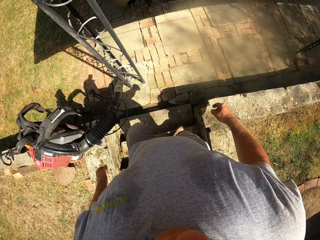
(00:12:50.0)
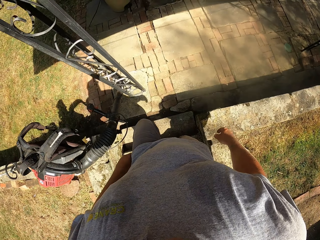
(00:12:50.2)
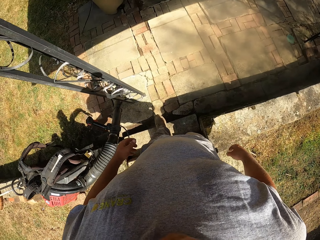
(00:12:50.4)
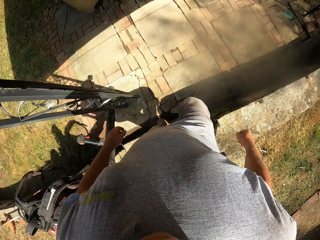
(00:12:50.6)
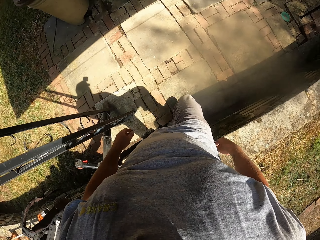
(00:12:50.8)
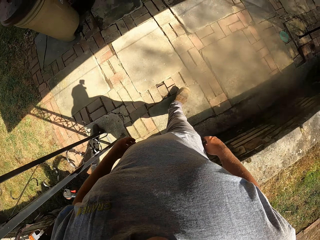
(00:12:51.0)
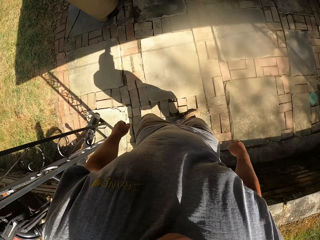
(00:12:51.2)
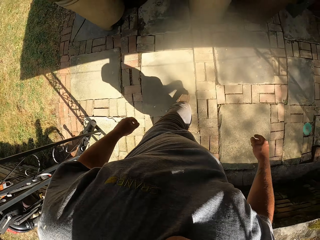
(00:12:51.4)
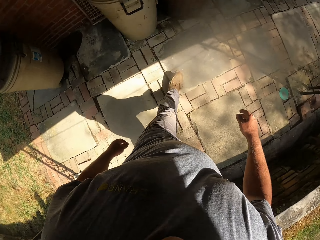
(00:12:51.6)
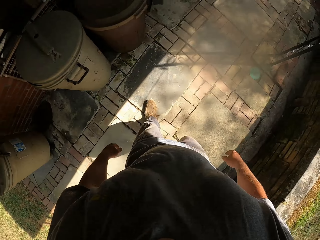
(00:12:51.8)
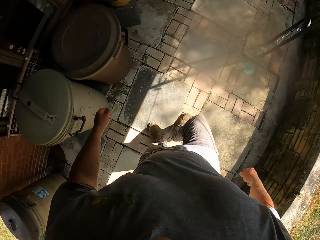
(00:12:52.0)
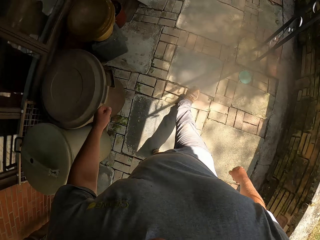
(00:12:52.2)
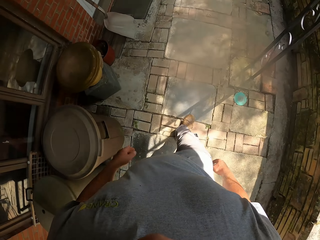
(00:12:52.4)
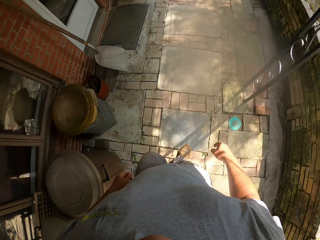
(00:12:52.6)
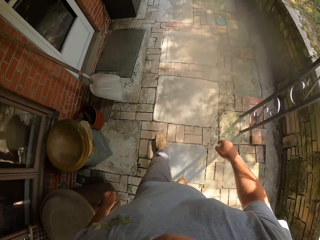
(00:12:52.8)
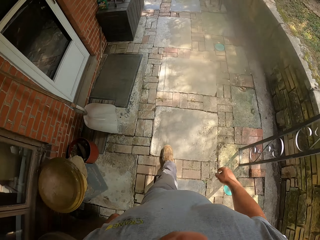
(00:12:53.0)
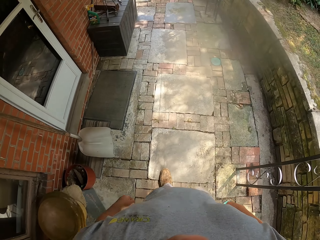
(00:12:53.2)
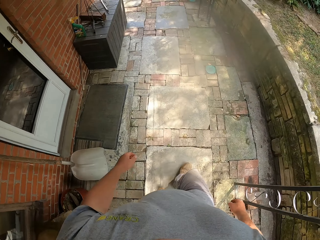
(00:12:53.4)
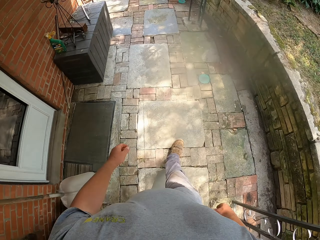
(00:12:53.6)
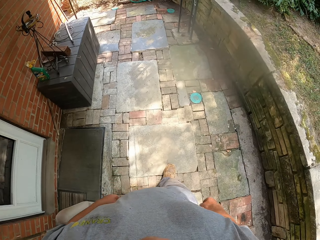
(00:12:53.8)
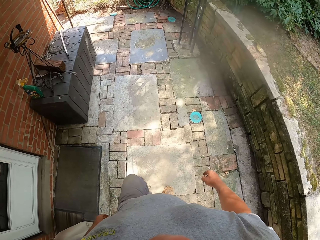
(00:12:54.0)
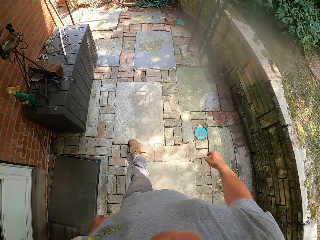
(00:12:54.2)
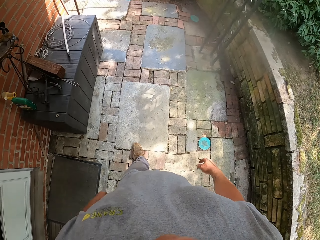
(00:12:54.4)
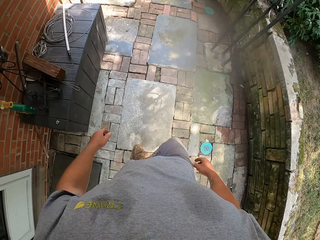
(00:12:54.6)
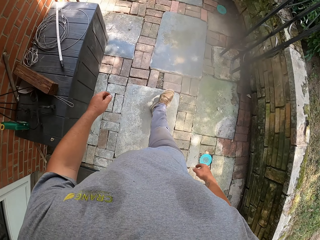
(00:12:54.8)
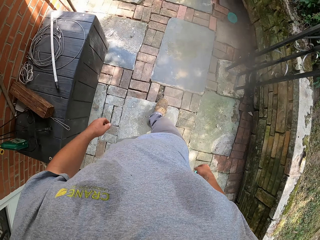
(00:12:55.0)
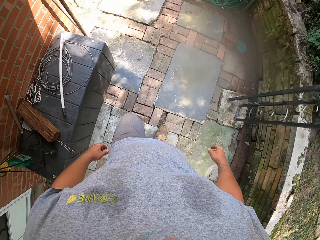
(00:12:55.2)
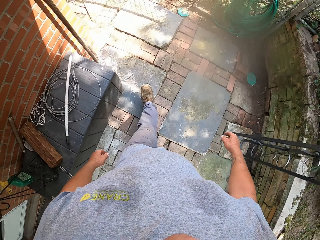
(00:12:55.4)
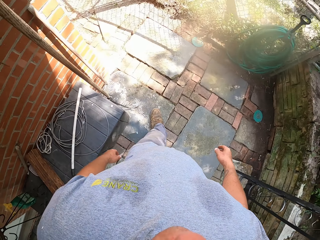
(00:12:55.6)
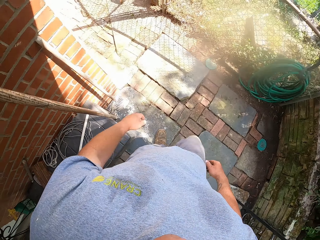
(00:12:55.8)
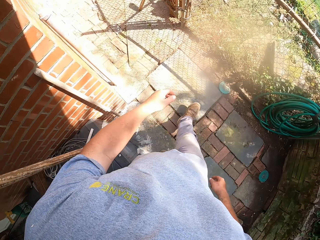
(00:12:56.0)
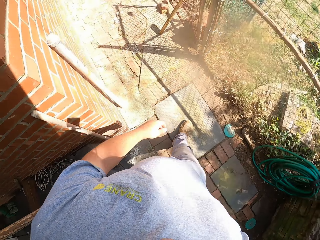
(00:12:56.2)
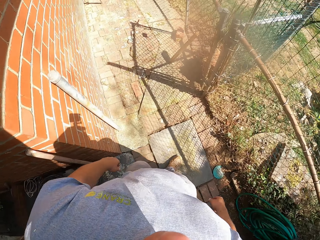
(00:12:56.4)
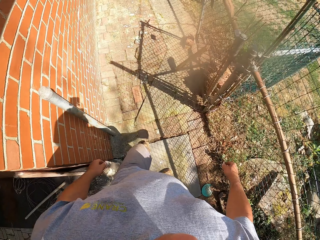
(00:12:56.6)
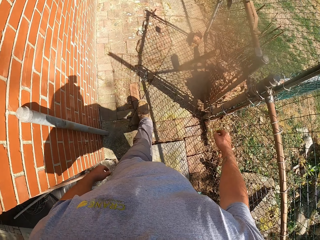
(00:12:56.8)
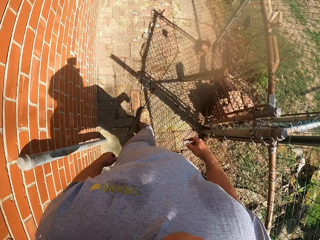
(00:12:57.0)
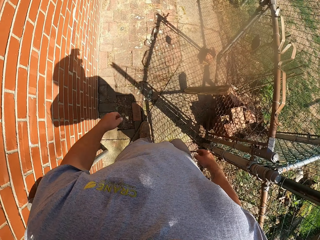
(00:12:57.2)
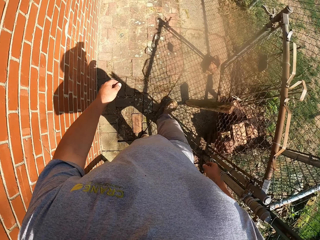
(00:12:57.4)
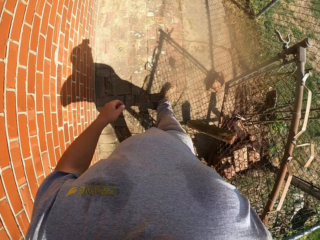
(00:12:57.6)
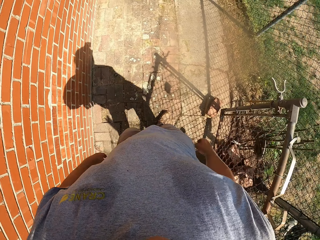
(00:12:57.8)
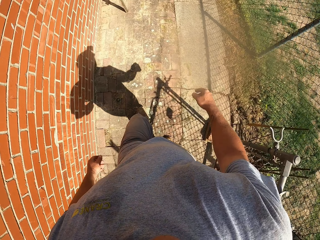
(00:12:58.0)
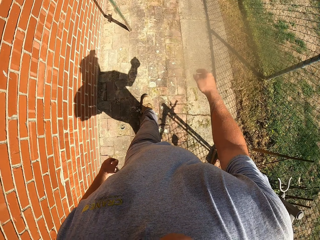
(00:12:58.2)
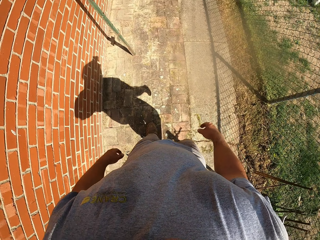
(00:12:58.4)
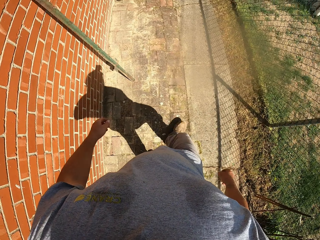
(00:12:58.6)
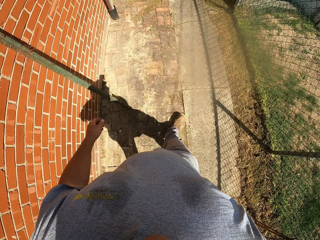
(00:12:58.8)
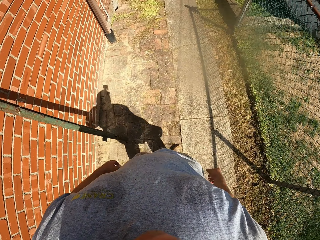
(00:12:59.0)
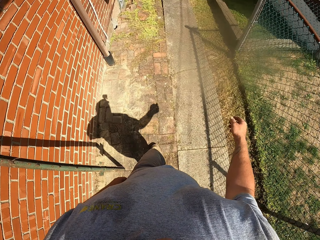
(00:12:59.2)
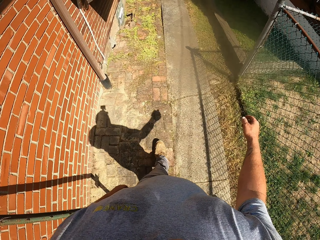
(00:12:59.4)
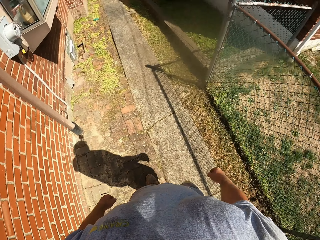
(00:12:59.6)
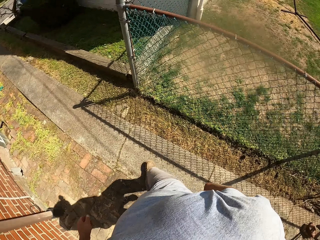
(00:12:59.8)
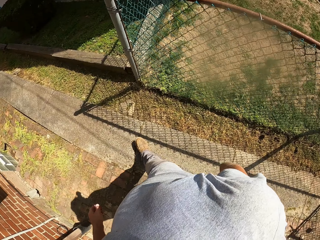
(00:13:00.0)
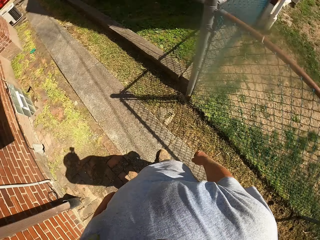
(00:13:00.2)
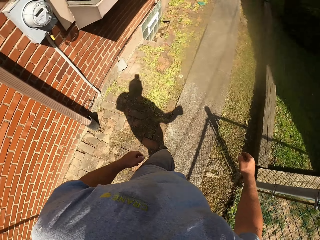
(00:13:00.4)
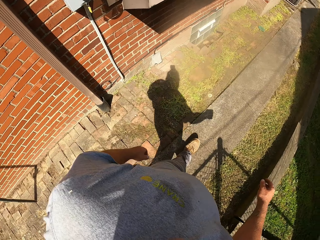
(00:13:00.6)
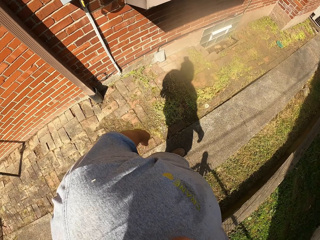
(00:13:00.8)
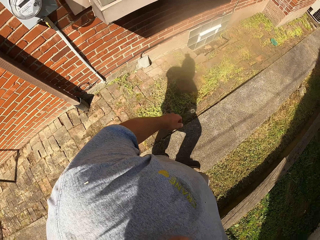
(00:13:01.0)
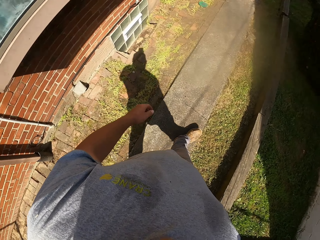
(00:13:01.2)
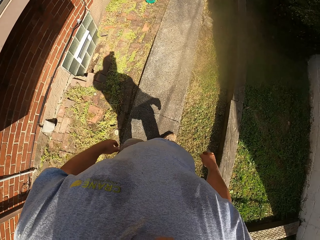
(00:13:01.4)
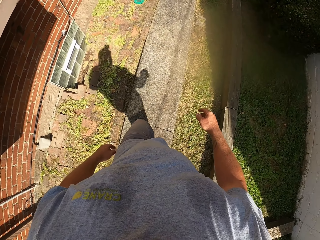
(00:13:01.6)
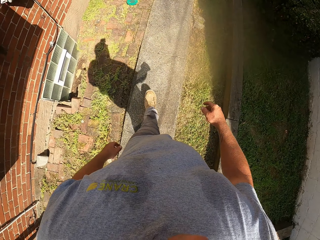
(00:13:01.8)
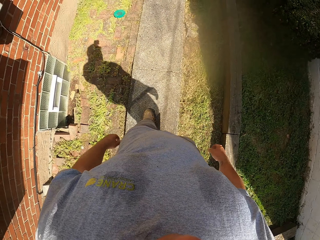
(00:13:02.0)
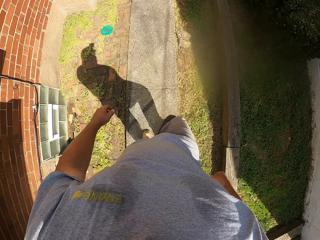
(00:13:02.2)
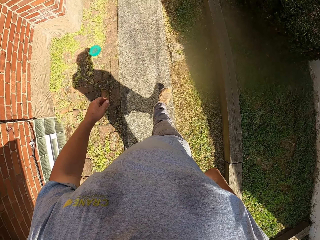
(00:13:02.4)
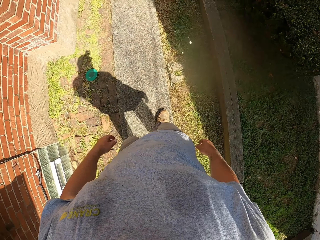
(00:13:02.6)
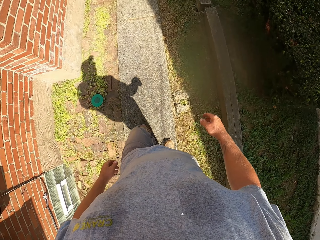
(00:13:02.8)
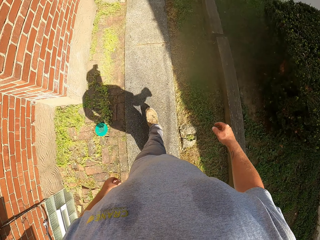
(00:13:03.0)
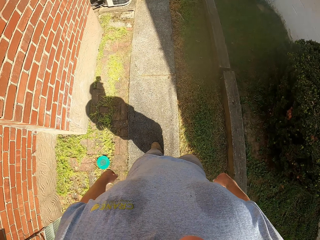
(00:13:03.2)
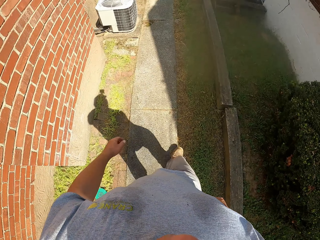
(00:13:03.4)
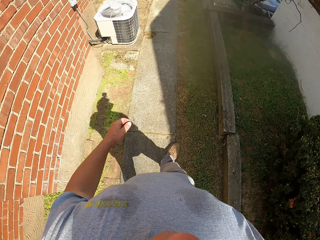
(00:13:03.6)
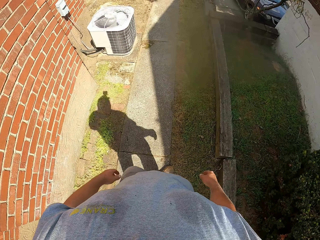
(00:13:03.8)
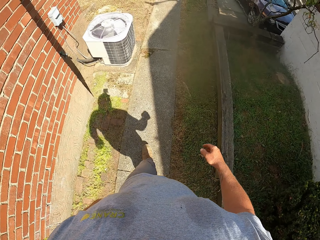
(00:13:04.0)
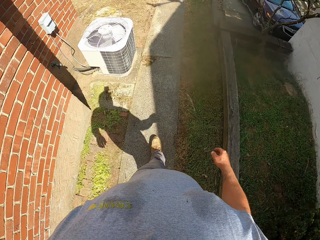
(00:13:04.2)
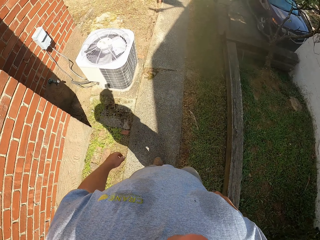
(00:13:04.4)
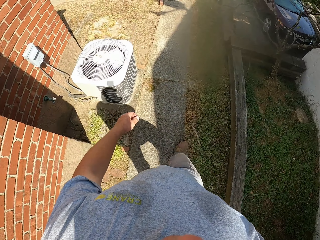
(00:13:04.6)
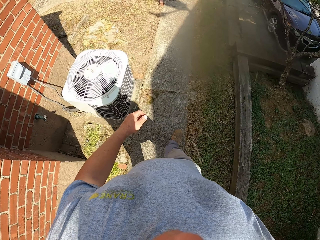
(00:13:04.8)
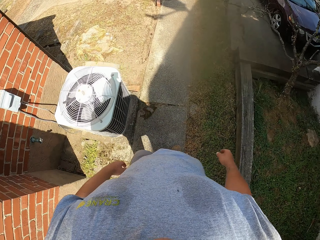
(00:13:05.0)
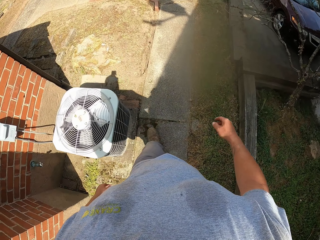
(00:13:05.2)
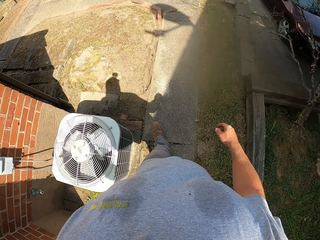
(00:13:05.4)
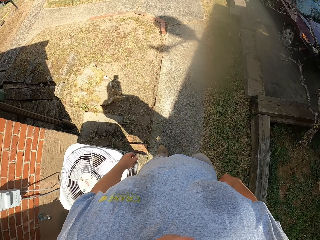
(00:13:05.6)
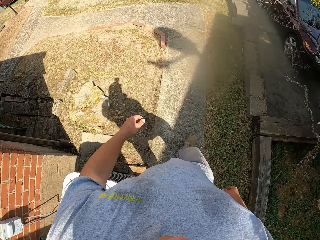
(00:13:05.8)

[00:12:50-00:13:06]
The camera wearer walks at the corridor. They walk on the pavement. They look around.

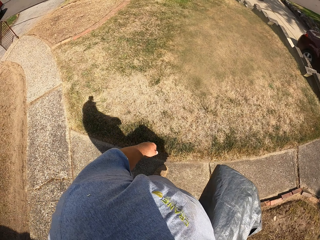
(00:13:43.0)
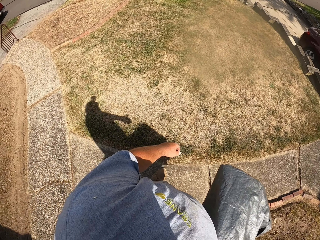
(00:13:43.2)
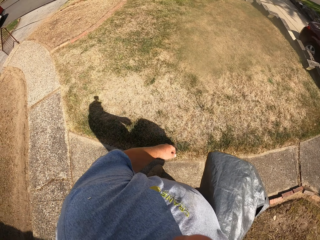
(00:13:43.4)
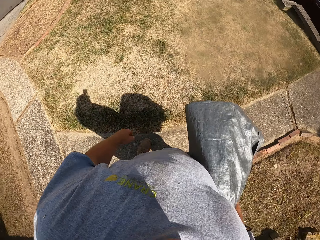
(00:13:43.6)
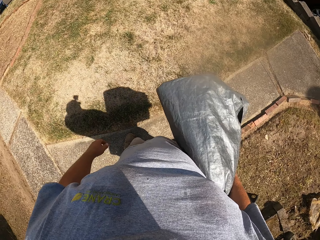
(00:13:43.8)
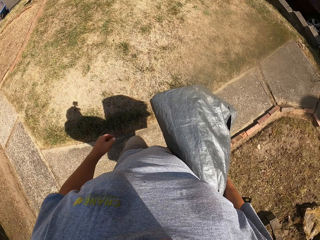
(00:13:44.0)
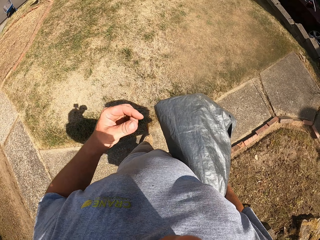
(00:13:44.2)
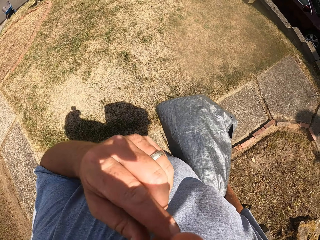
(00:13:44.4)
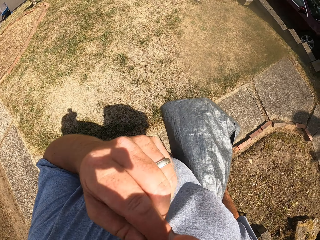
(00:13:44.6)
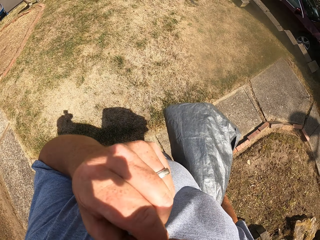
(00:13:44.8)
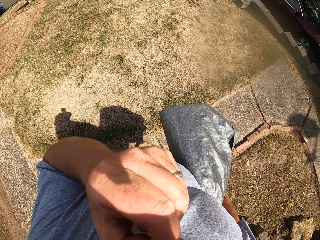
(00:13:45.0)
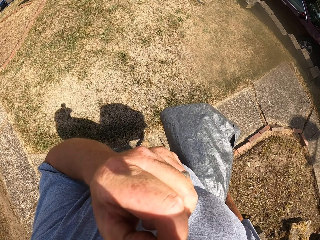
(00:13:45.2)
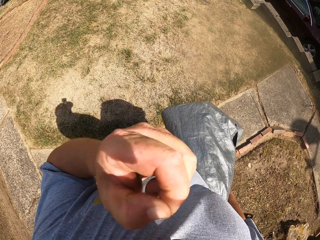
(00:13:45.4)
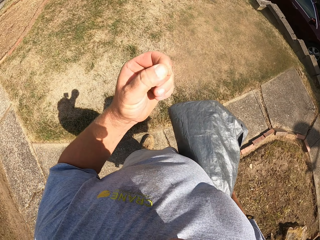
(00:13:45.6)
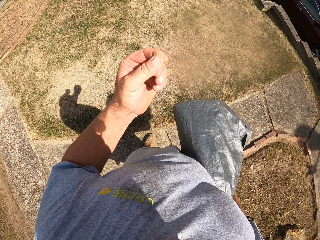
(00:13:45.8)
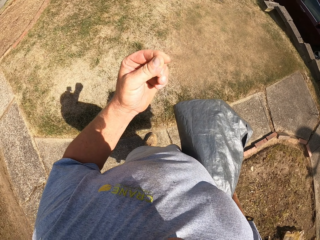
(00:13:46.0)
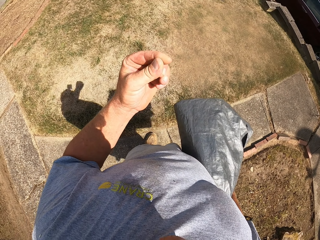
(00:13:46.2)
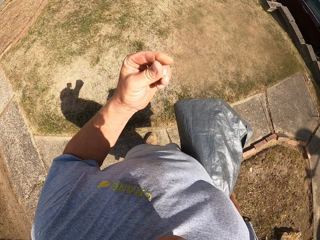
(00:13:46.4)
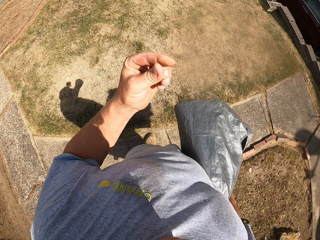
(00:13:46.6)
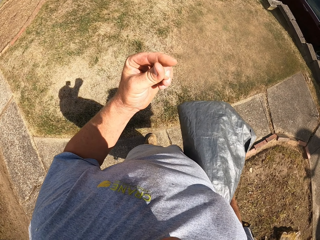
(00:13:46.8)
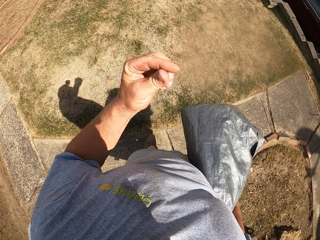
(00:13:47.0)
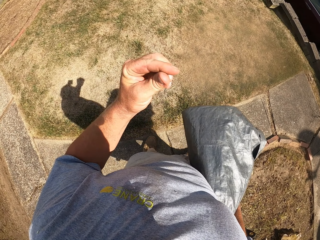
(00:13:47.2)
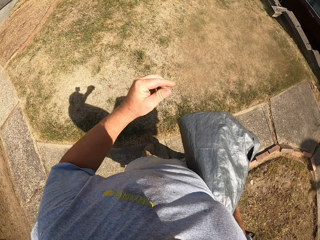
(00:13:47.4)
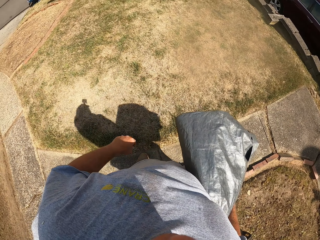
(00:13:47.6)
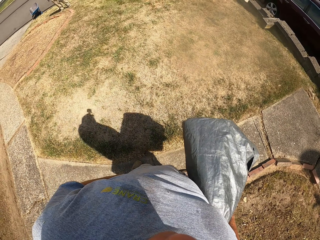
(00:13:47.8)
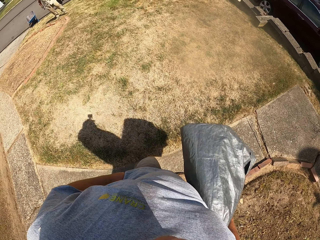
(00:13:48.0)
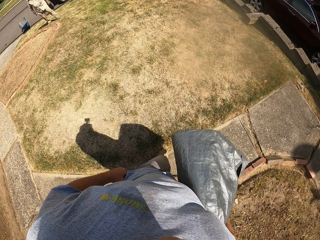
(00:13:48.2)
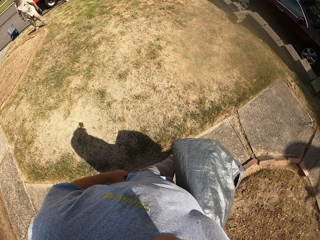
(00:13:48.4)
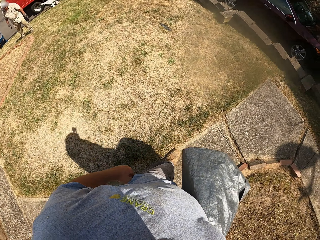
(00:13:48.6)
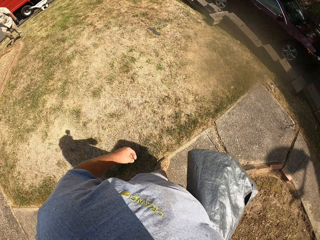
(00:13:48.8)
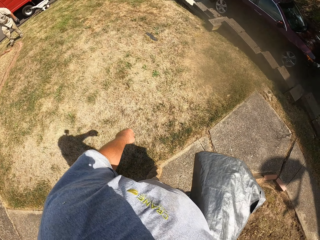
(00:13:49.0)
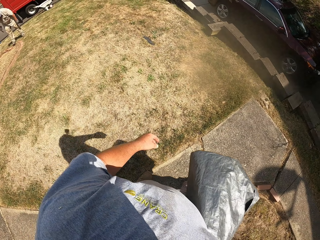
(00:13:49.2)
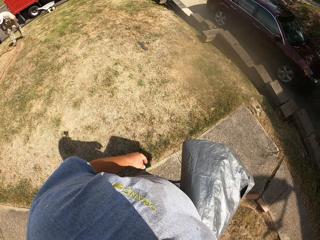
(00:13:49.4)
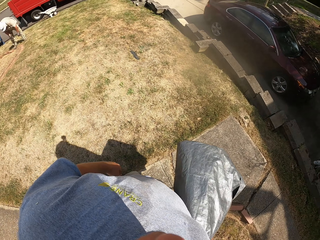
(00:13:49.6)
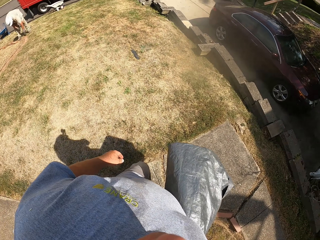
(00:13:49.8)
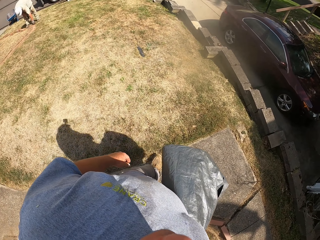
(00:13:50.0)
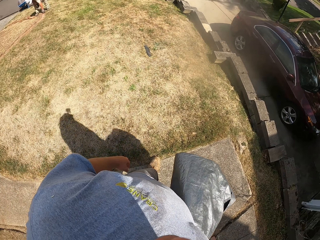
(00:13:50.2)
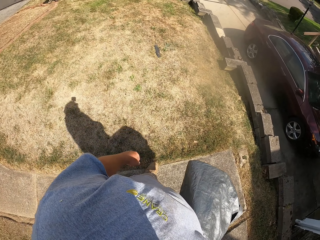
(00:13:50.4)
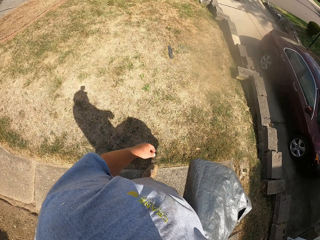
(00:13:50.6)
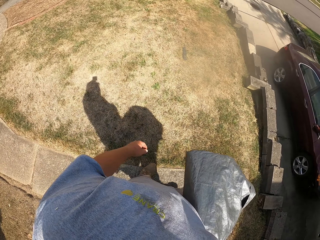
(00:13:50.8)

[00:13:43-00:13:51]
The camera wearer touches his face. He looks at something. He wipes his hand on the trouser. He walks on the pavement.
